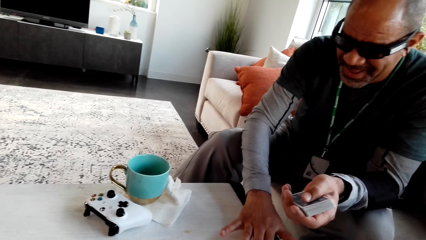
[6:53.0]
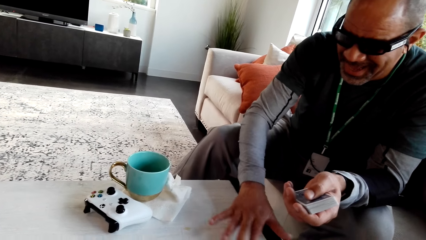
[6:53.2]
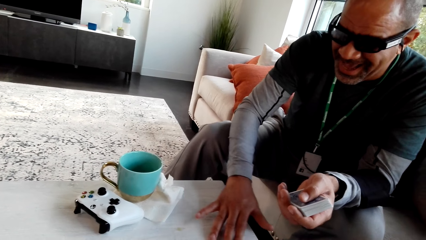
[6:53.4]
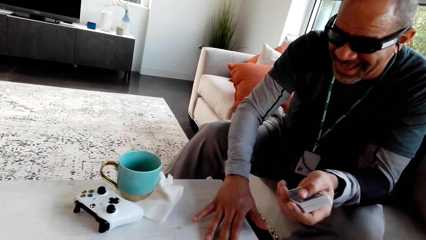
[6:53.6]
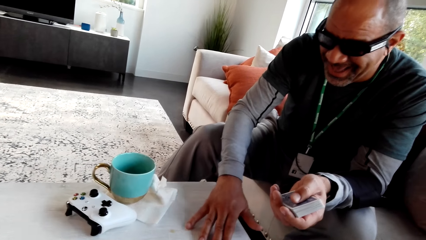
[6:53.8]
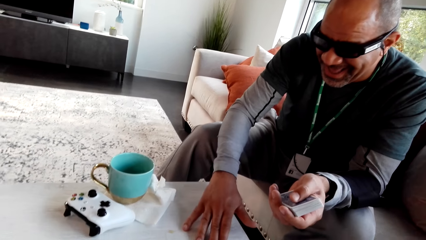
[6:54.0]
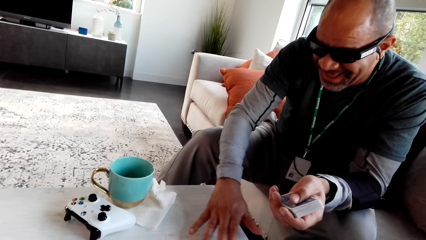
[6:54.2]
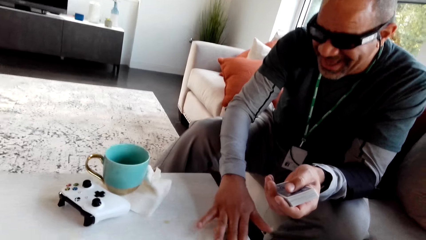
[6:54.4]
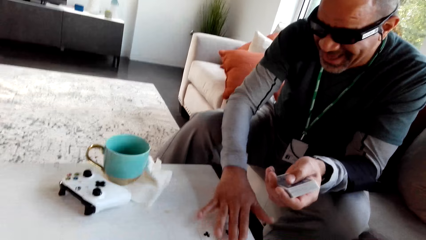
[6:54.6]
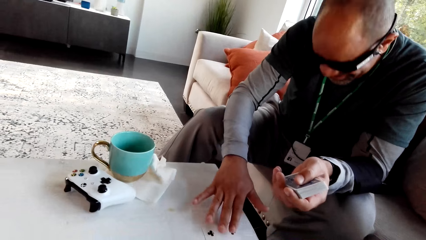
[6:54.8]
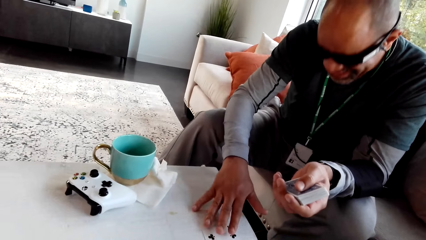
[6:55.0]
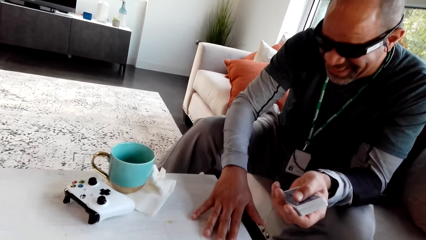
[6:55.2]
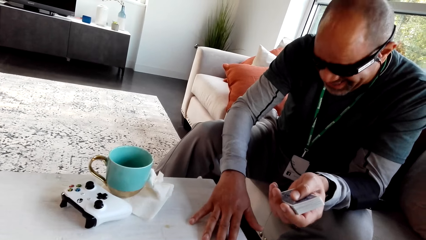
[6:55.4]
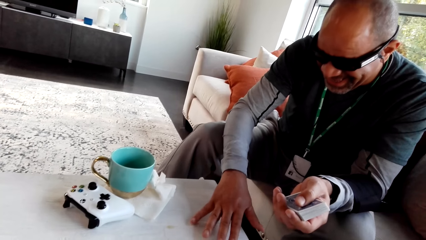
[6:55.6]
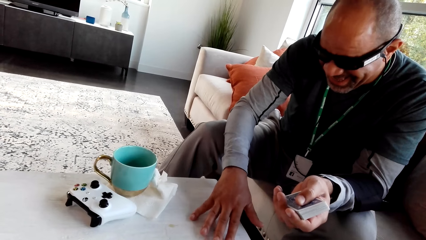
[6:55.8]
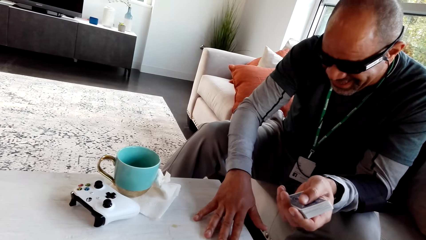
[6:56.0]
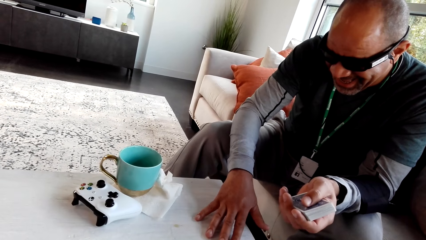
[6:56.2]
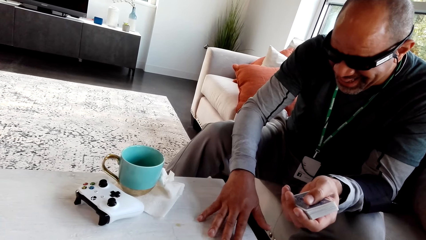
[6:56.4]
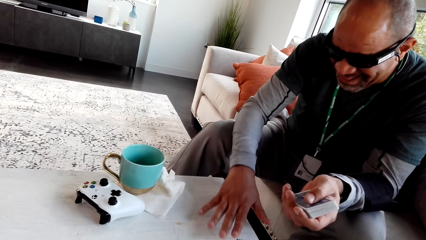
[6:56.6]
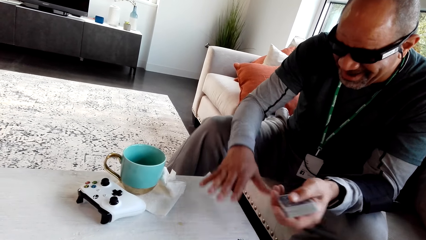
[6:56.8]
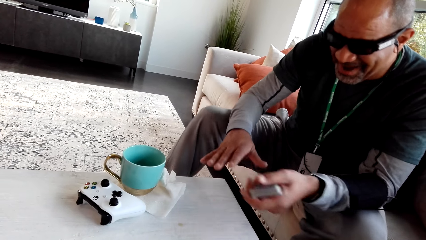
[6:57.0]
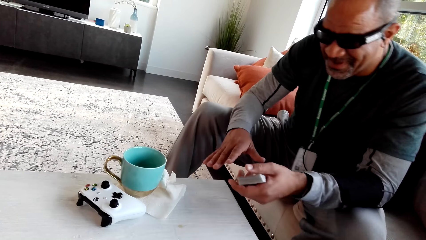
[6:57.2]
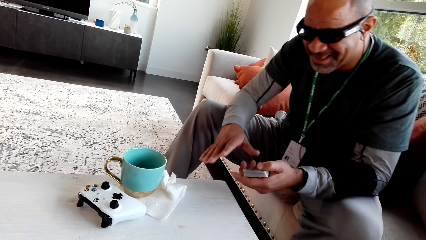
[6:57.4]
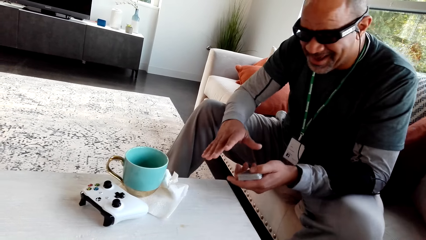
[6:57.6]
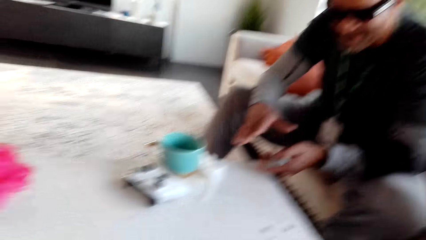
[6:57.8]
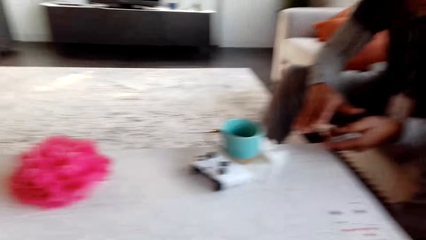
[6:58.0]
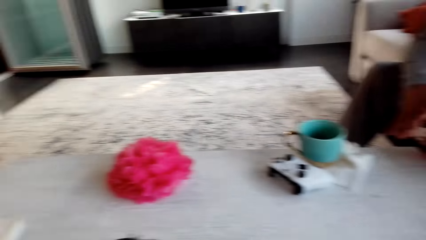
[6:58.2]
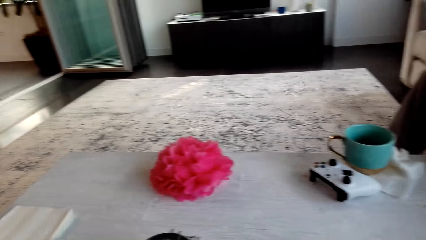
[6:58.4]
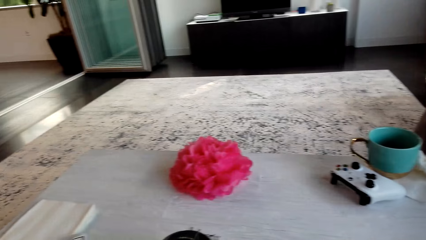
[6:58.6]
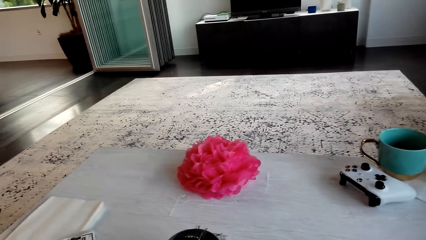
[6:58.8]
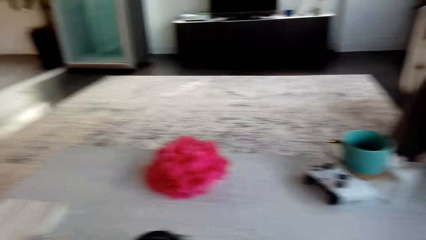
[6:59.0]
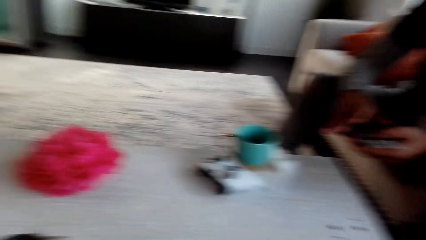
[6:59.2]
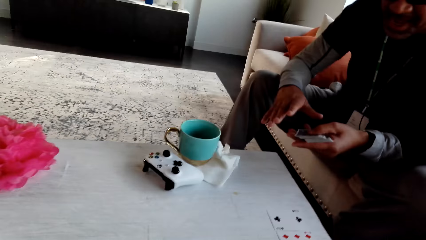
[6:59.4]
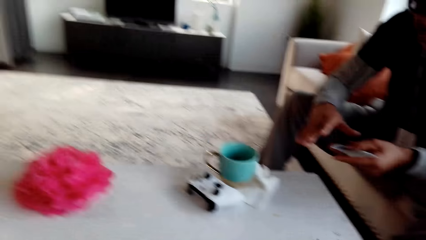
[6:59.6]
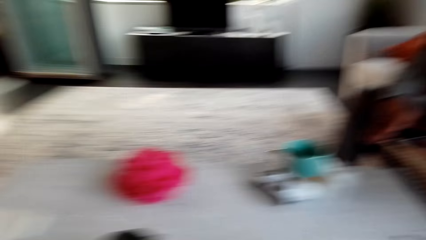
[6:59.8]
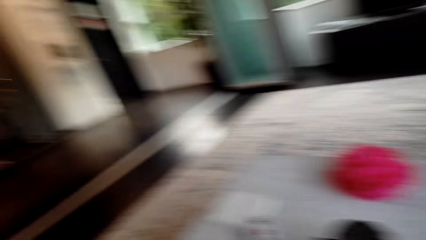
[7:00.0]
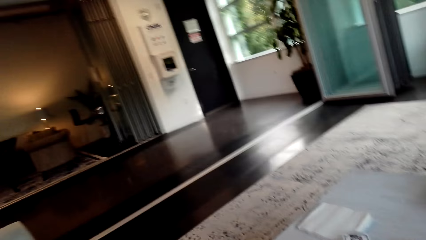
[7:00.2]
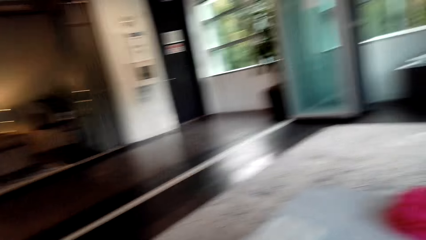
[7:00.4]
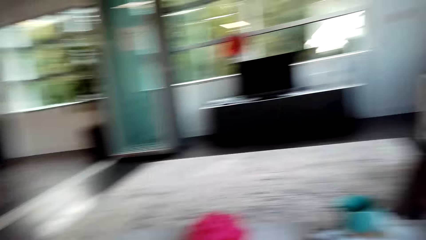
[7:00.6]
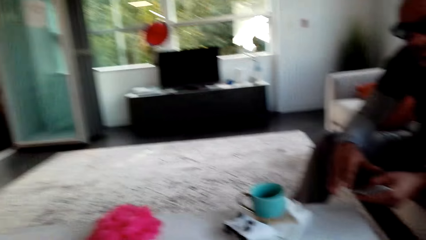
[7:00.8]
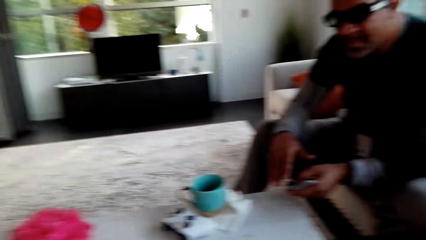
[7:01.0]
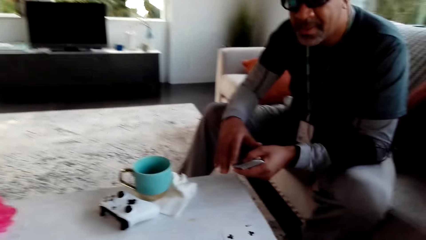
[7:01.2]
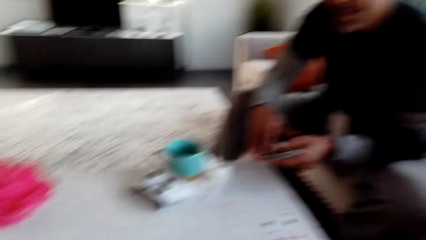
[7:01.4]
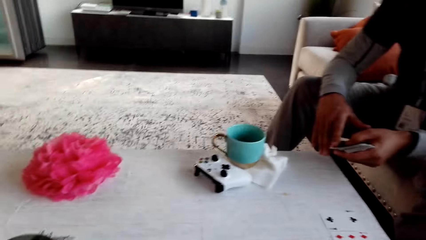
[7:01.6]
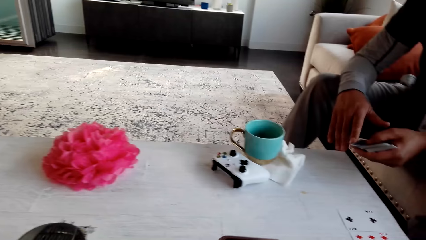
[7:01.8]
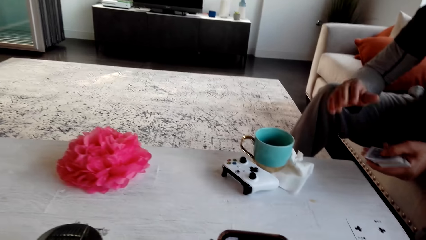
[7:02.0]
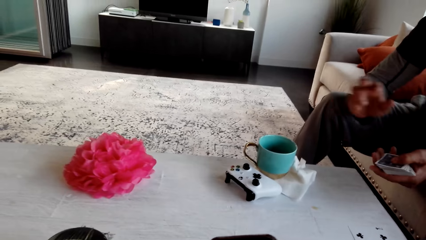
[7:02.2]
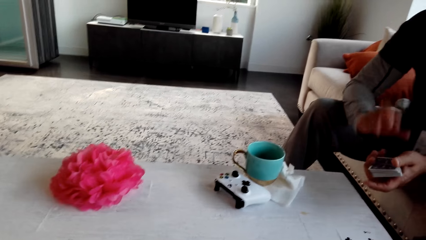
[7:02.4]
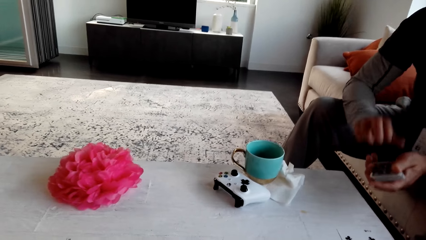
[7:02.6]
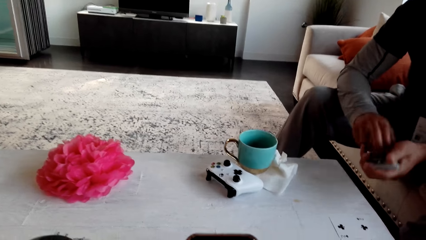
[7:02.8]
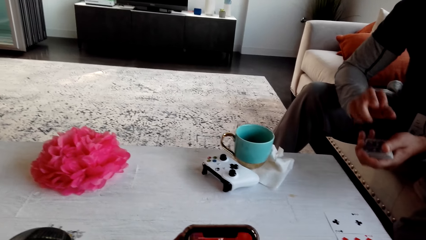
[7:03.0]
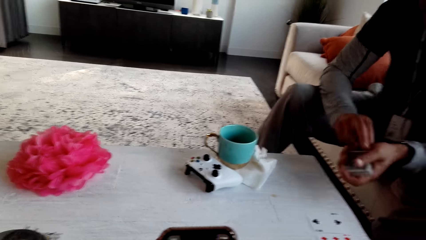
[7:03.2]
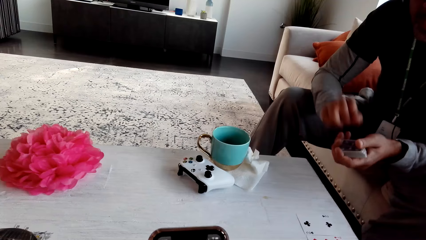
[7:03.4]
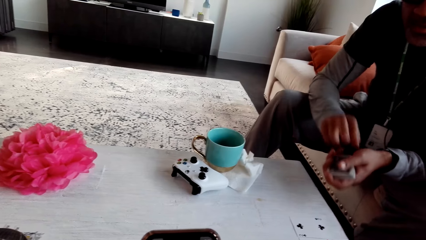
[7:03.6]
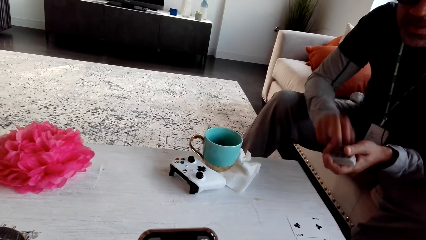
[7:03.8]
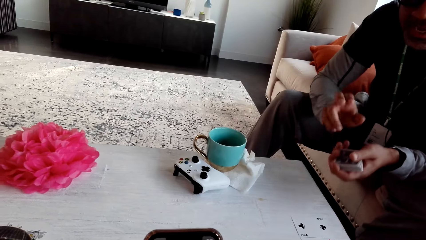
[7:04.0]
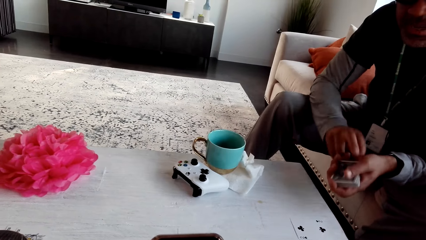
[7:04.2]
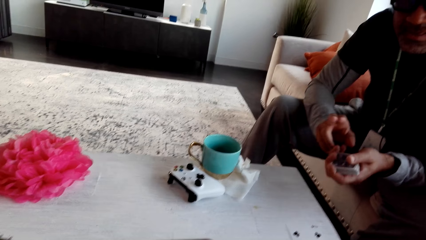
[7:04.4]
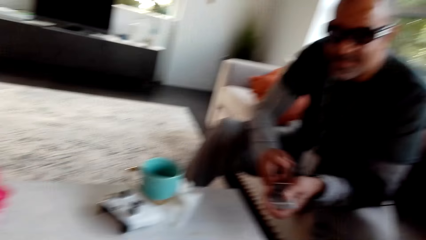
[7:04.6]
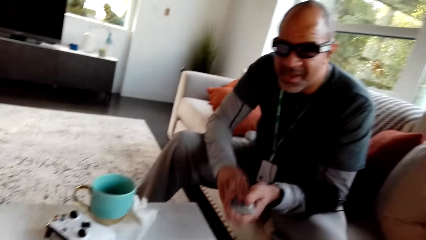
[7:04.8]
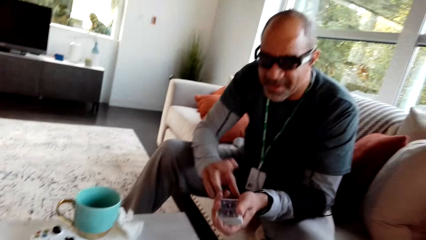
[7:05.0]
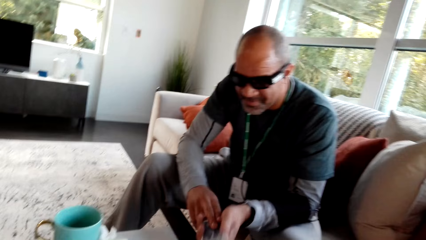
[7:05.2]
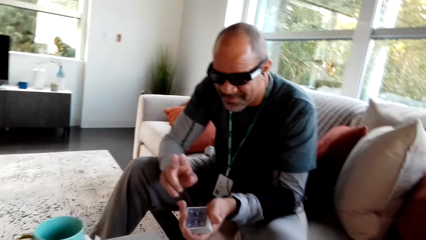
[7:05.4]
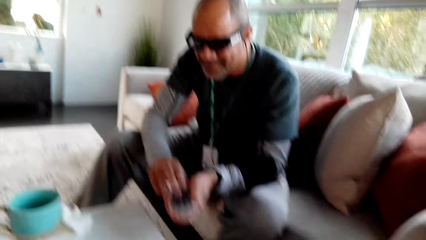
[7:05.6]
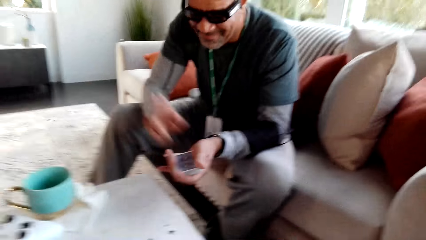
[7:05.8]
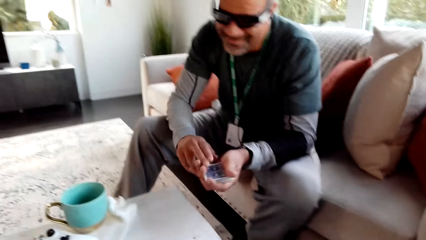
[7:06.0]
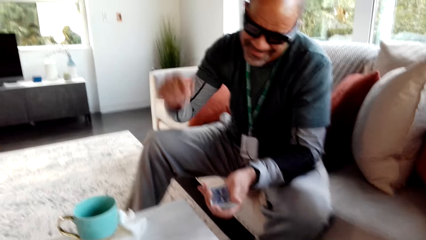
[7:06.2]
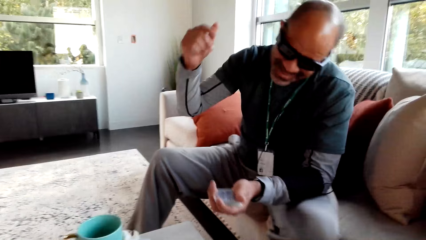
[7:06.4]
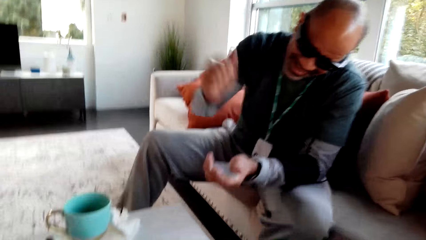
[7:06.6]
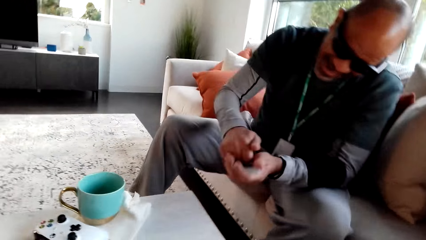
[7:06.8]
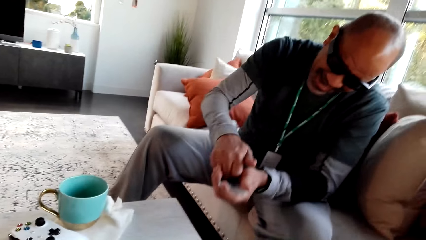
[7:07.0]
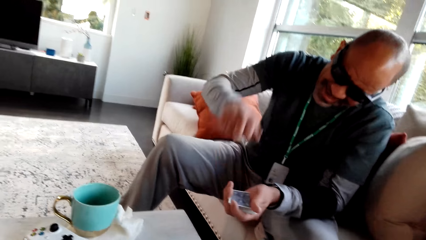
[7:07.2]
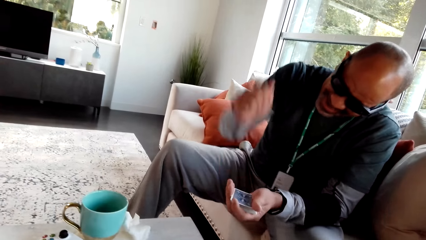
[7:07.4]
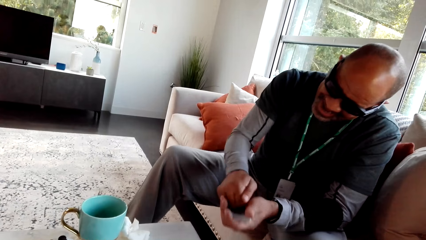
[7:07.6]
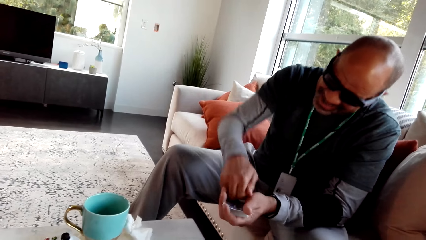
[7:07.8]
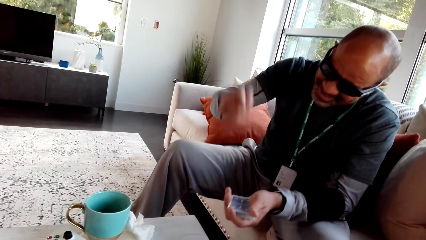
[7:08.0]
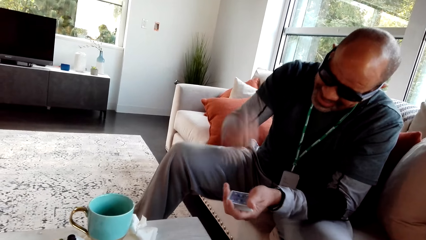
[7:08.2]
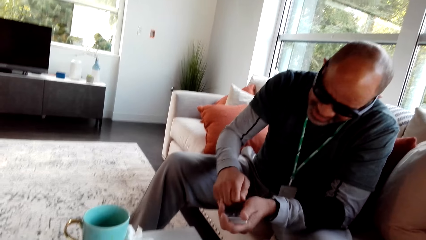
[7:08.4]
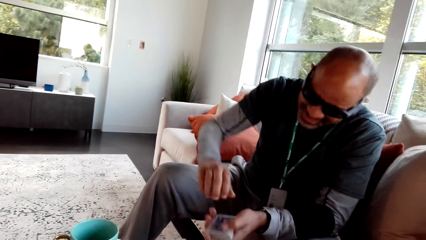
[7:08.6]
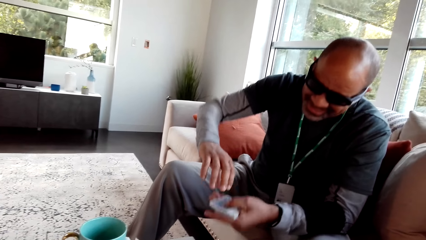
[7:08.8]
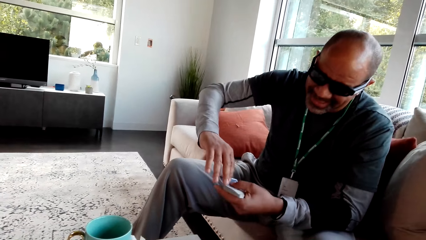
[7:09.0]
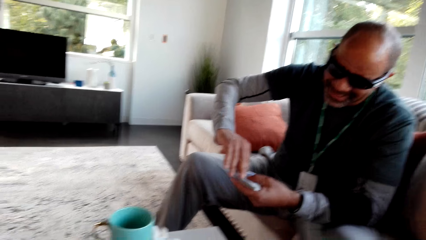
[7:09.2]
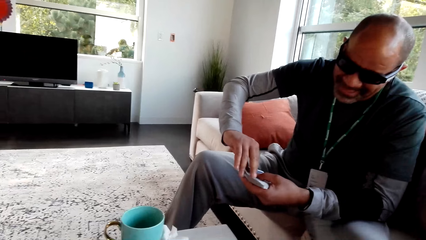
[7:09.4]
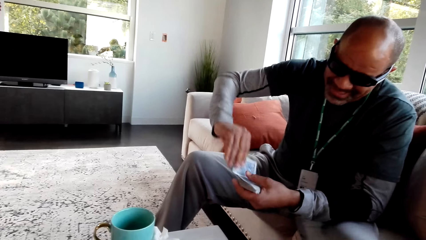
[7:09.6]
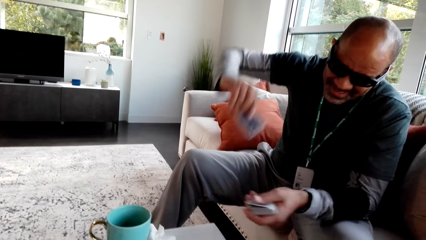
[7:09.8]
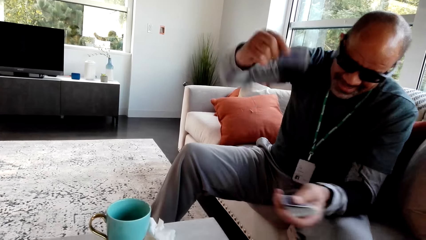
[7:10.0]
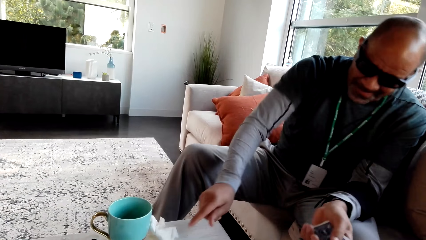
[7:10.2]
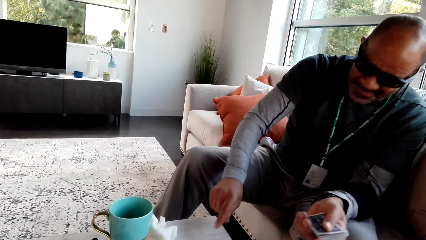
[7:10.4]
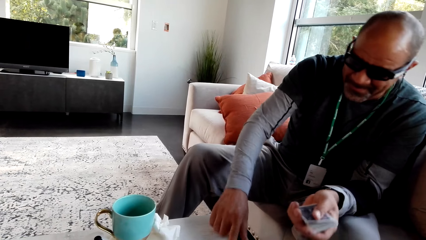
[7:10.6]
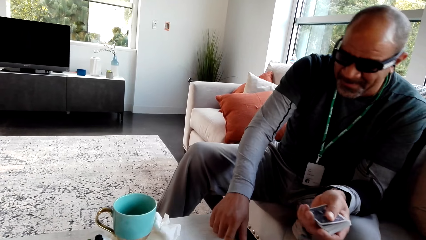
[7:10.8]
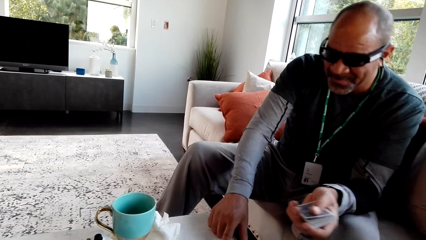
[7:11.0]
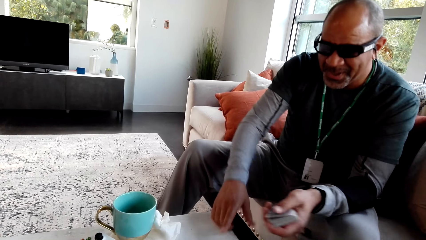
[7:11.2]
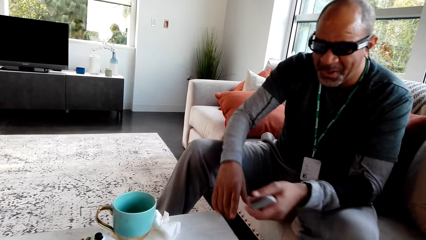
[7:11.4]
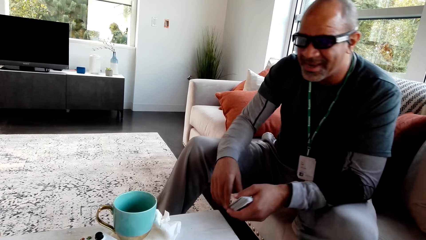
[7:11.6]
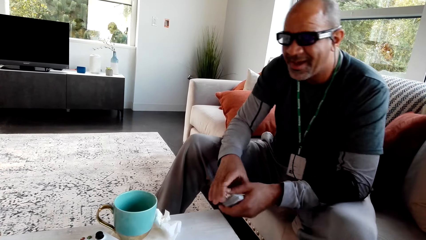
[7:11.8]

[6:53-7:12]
The camera wearer stares at a man. The man nods his head. The camera wearer looks around. They stare at the table. The man taps on the card. The camera wearer stares at the man. The man hits the cards on his hands. He places a card on the table.
